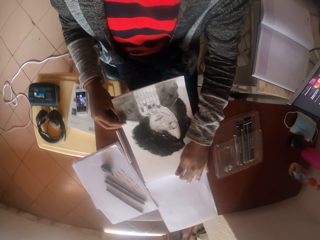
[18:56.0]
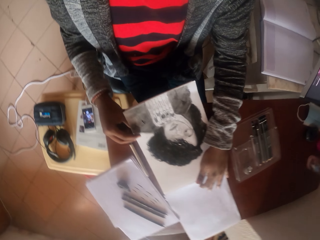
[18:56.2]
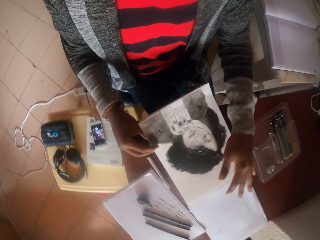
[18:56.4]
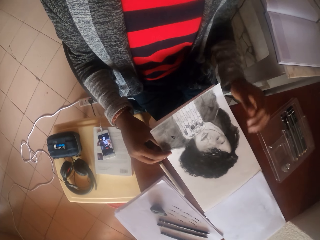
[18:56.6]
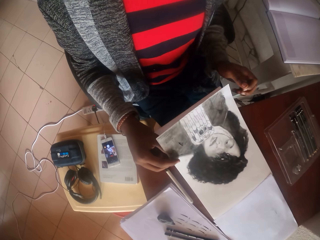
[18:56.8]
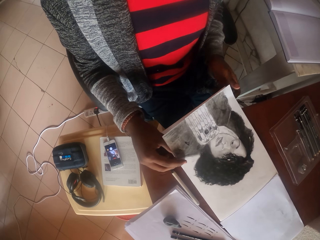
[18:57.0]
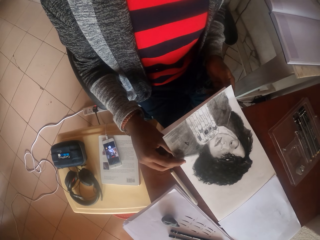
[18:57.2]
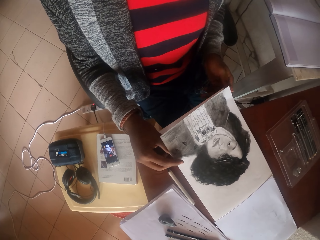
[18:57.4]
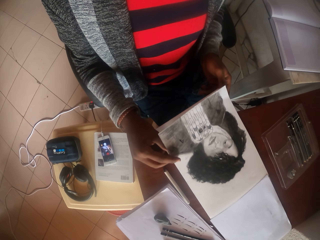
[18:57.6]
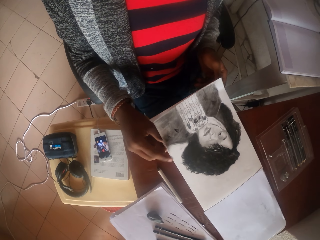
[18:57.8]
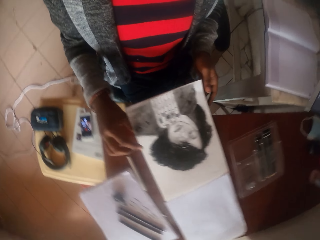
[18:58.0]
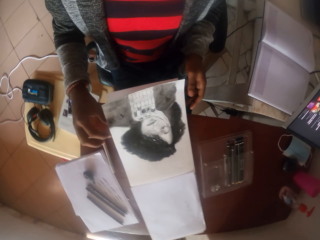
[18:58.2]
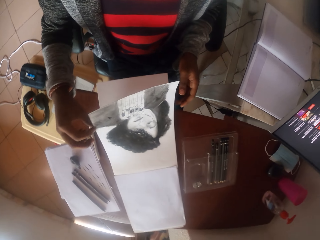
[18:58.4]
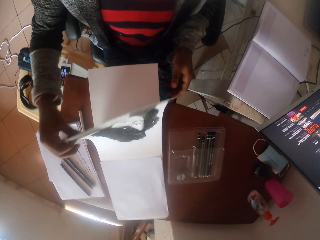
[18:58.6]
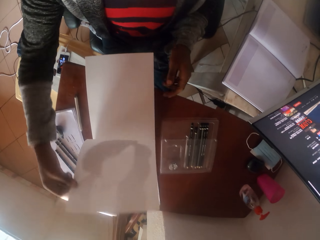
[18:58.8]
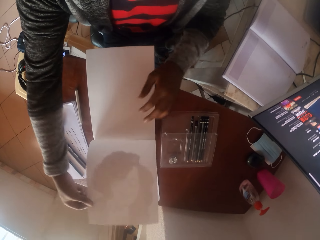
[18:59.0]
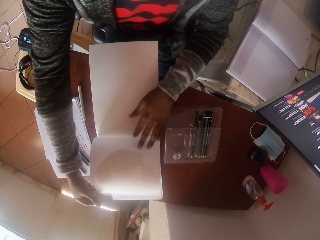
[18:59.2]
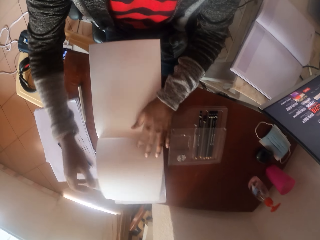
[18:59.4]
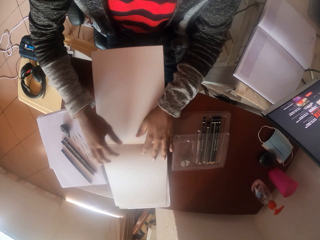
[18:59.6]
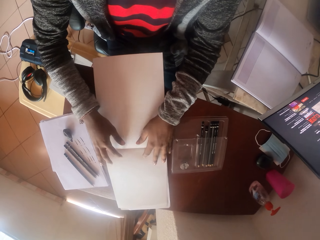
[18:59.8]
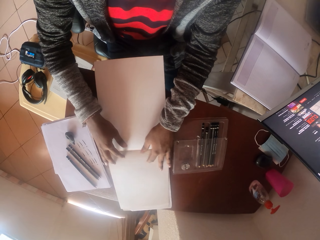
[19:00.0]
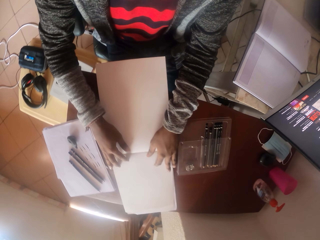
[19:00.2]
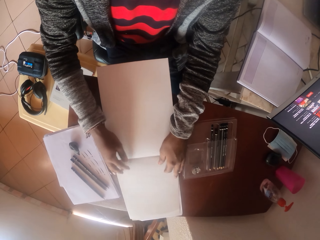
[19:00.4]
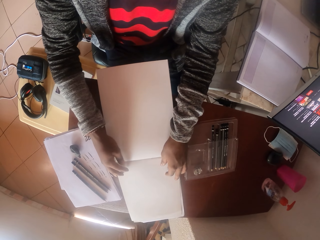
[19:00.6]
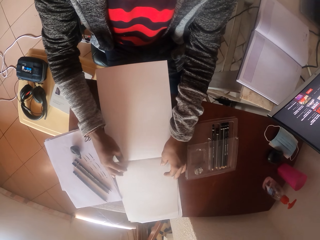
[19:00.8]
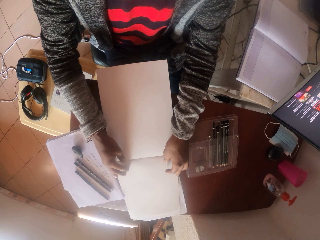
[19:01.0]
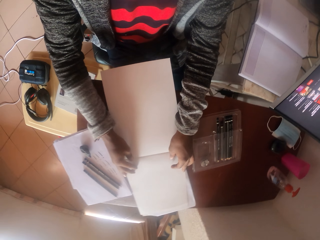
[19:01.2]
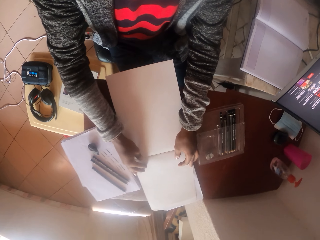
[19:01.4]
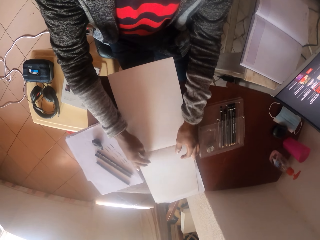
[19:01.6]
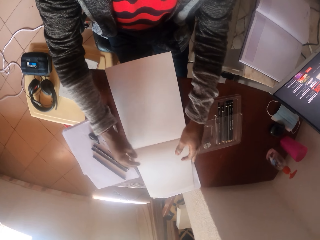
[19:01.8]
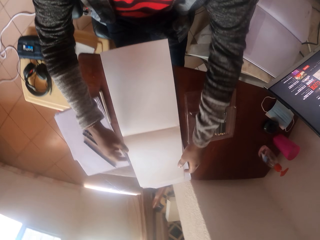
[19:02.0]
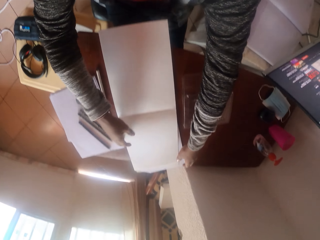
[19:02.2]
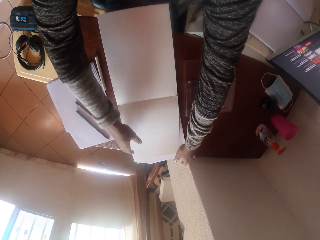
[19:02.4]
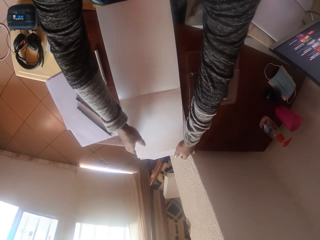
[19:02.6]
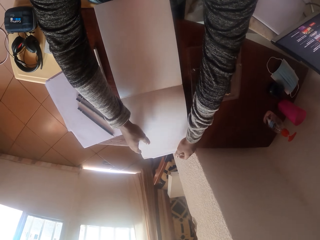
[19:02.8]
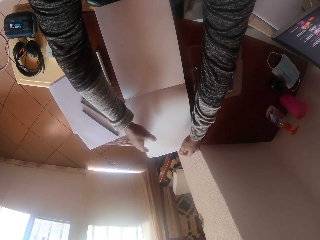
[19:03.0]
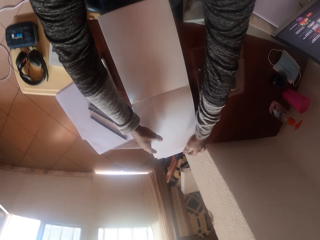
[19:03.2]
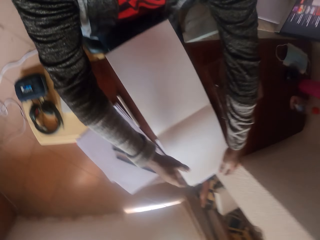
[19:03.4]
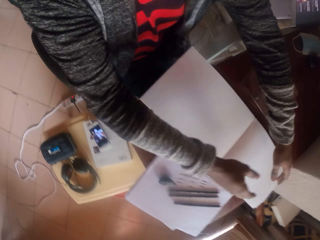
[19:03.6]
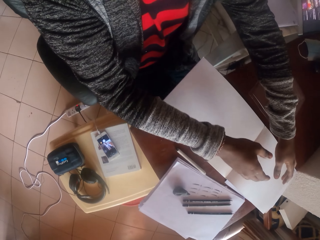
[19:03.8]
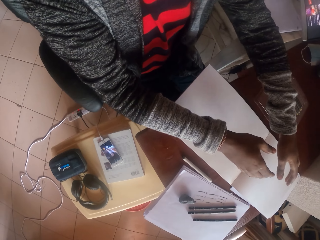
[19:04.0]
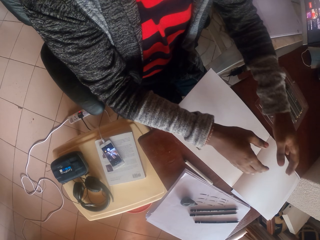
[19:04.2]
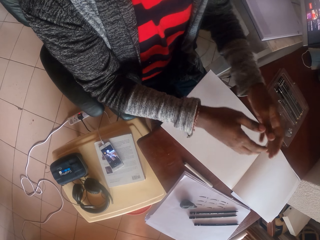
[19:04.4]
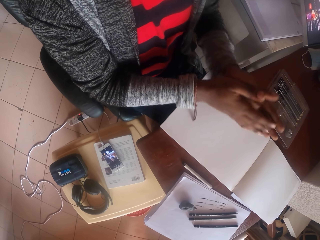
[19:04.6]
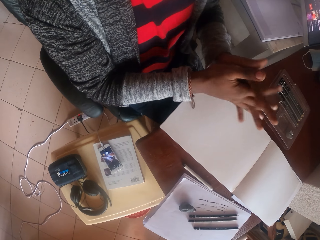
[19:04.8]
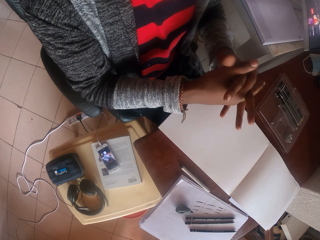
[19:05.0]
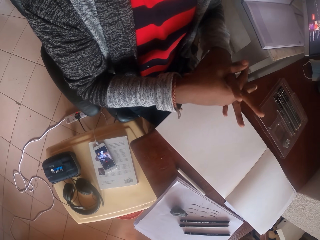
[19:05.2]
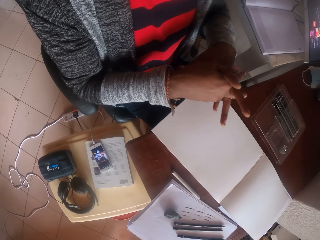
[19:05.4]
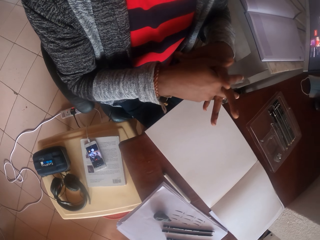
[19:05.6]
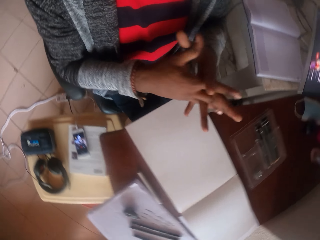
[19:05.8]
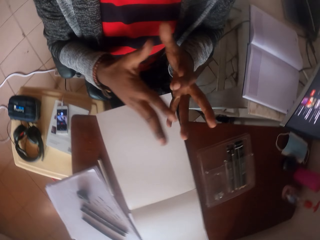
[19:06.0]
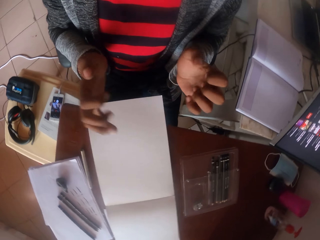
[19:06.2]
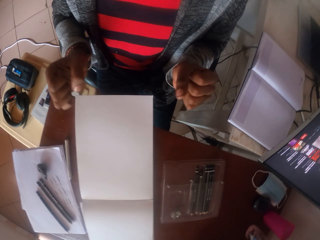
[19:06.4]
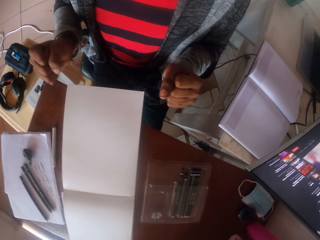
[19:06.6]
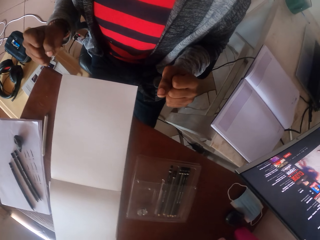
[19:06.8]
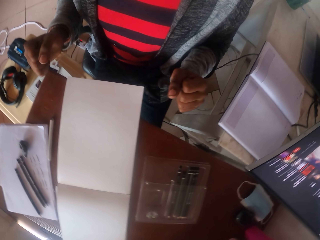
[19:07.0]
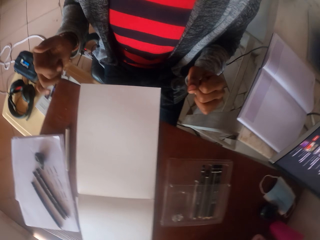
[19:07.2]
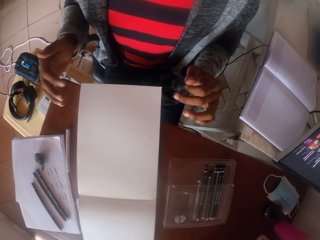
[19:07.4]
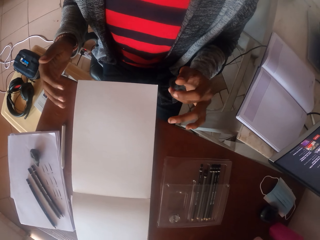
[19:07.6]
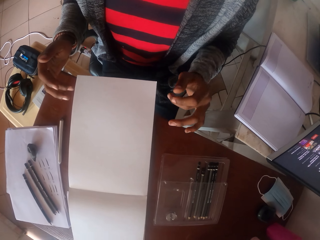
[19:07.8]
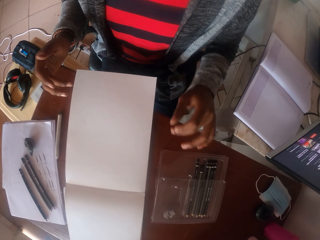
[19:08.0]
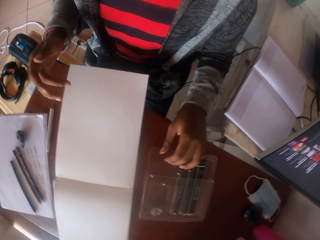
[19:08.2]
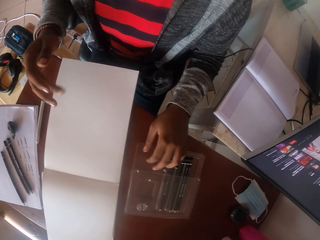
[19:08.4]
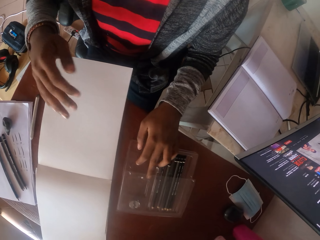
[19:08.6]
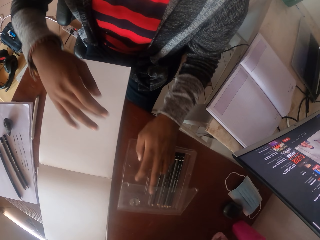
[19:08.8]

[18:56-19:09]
The camera wearer holds an art book. They open the art book. They flip a page. They straighten the art book. They stretch fingers. They hold hands. They fold hands.

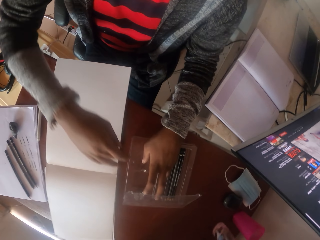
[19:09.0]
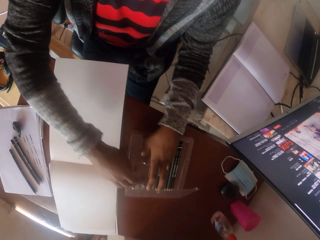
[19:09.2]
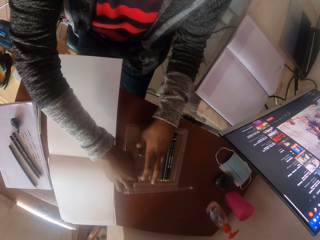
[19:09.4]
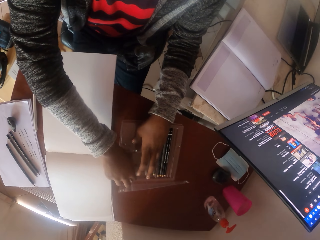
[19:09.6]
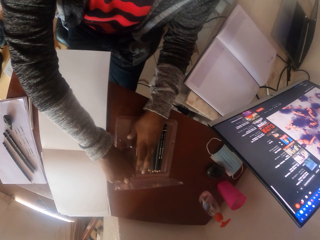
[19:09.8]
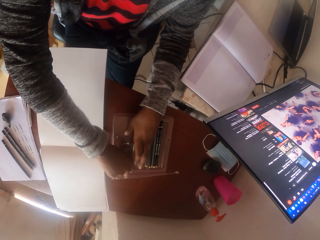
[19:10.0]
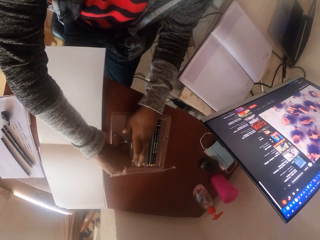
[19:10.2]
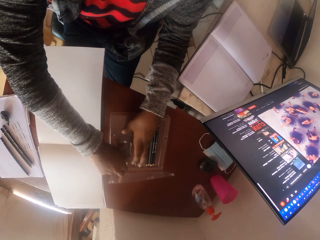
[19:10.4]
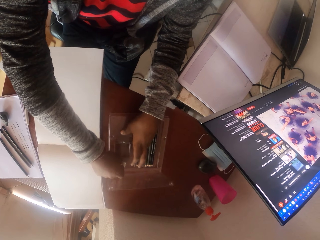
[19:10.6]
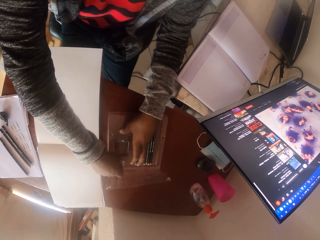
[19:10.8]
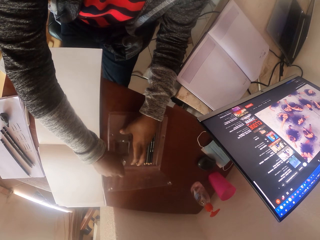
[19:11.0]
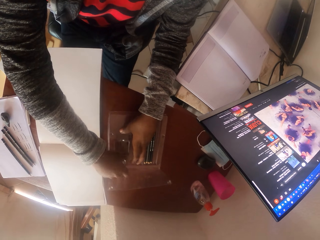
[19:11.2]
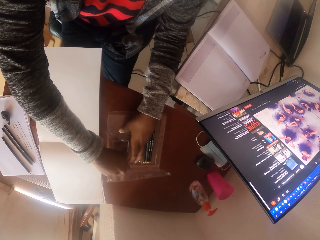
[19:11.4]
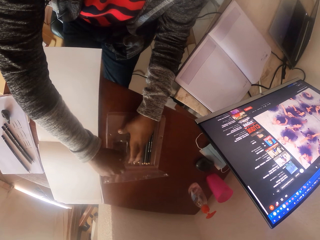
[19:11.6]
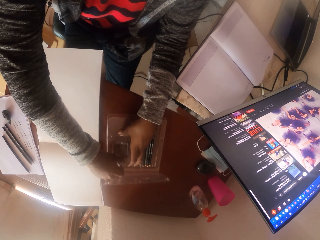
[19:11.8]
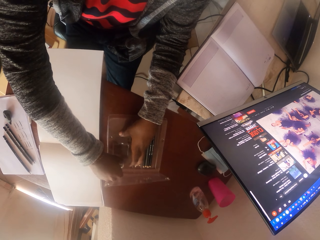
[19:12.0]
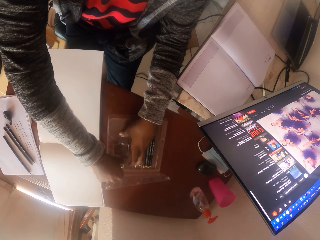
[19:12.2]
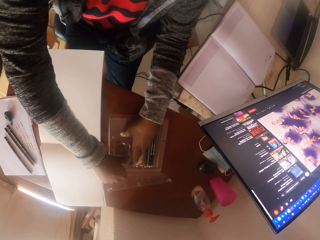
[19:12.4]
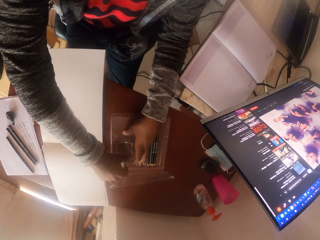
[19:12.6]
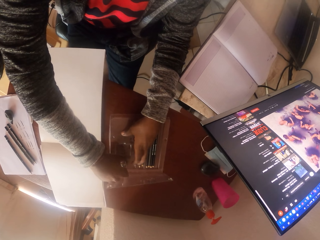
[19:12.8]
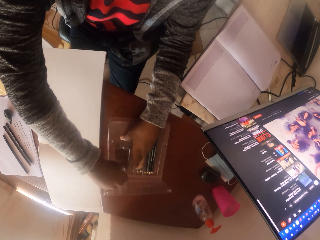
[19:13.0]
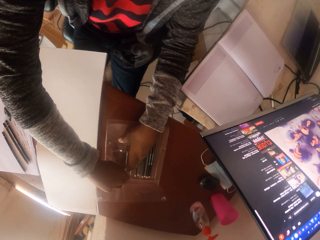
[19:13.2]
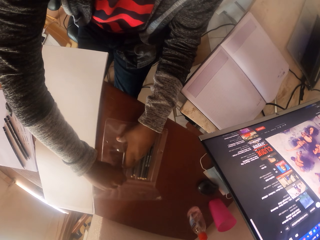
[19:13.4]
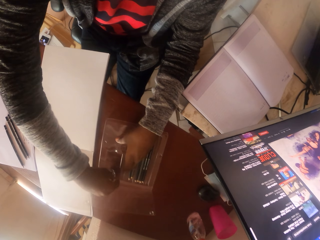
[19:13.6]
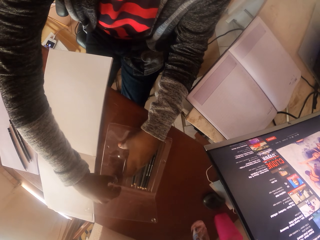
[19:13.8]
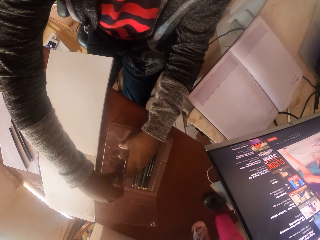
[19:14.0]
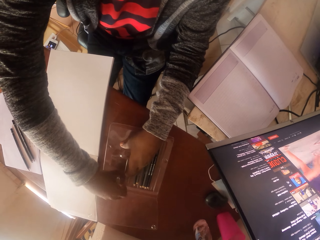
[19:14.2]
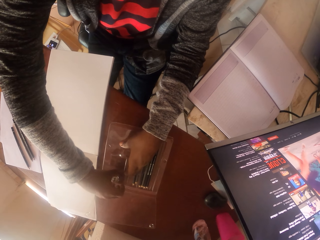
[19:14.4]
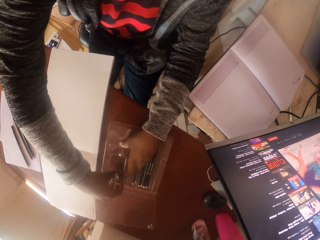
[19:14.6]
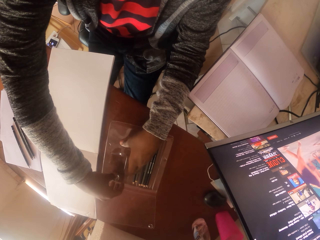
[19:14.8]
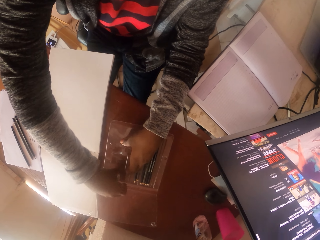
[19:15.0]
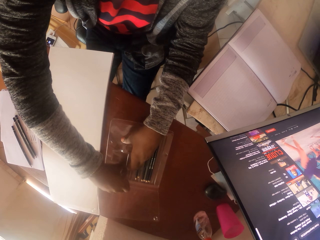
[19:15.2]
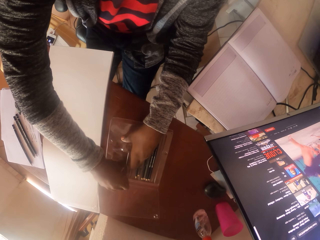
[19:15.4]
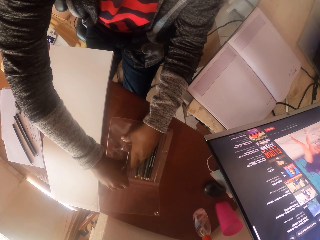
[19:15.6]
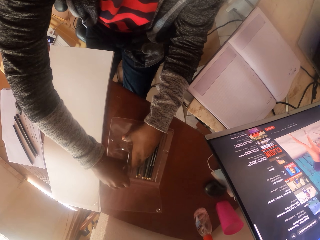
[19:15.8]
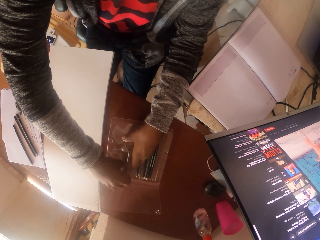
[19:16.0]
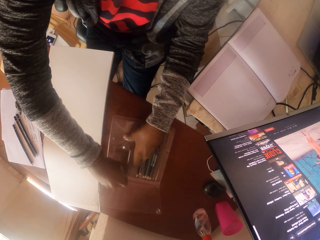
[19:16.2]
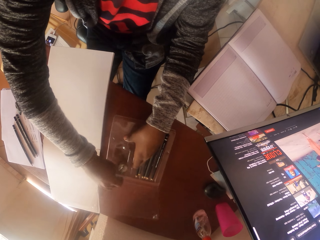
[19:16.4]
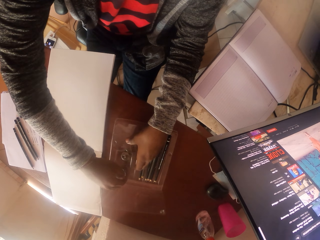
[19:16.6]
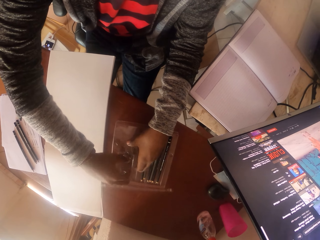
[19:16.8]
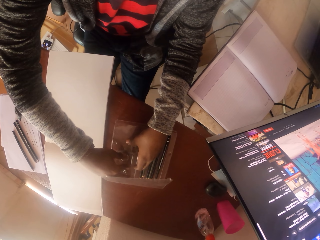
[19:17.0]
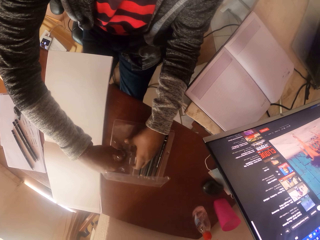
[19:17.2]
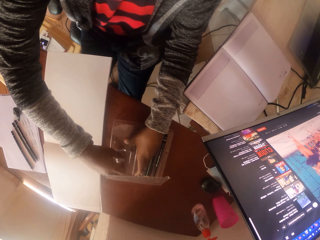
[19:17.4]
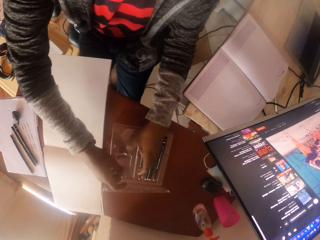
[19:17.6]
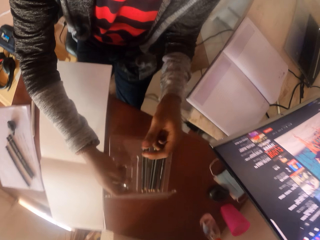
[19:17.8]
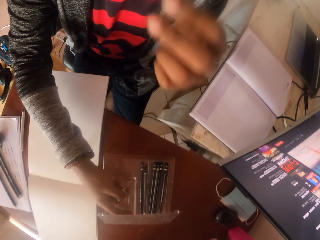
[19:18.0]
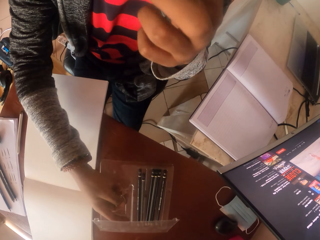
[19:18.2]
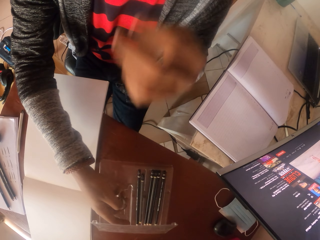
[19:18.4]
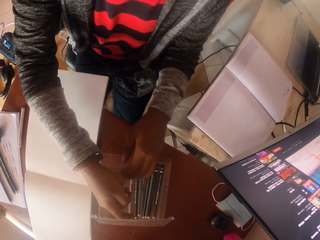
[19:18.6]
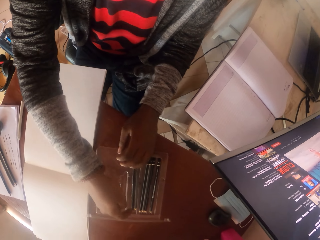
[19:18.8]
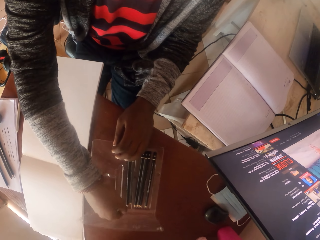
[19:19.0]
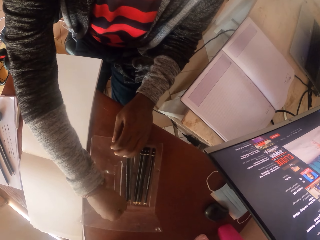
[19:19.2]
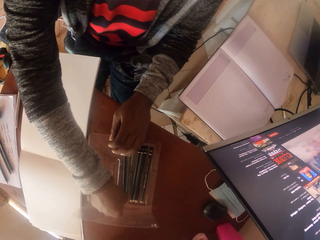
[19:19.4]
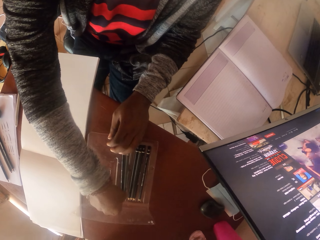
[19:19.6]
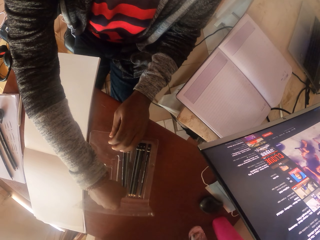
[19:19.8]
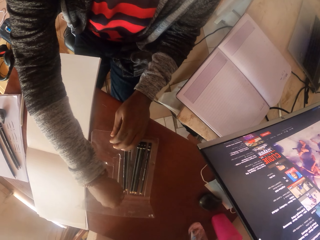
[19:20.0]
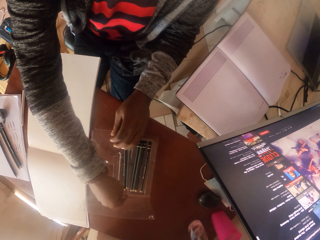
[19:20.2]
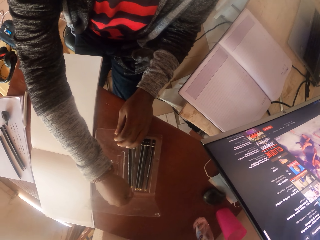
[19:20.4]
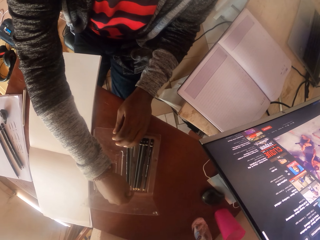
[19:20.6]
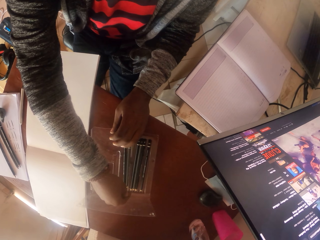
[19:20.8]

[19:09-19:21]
The camera wearer opens a tin of pencils. They pick up a sharpener. They take the pencil sharpener.
